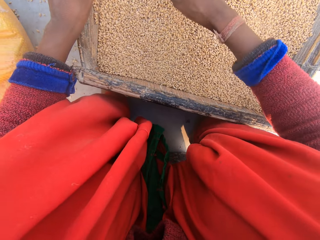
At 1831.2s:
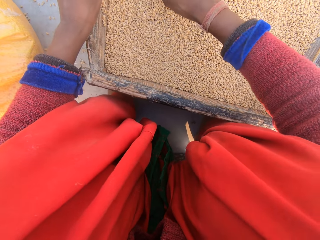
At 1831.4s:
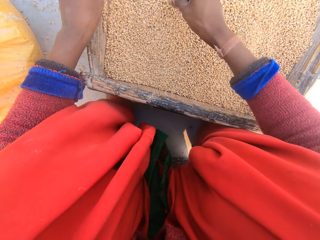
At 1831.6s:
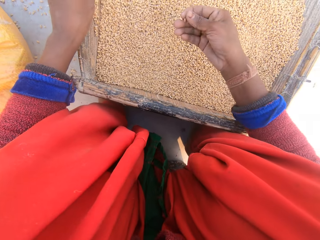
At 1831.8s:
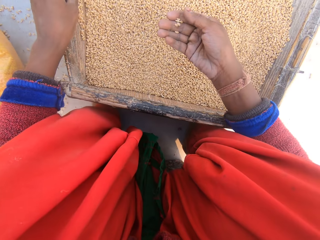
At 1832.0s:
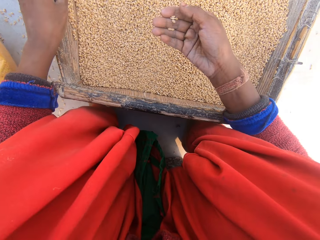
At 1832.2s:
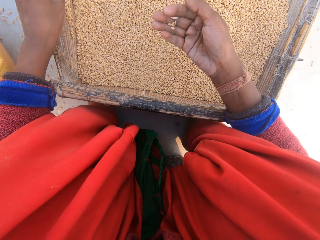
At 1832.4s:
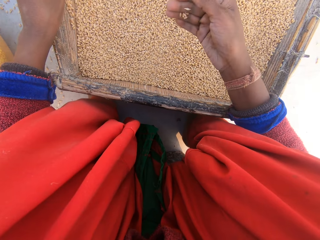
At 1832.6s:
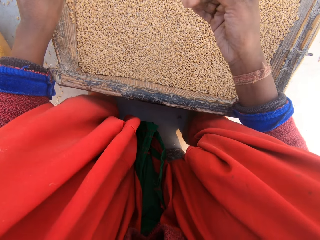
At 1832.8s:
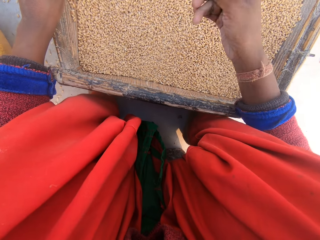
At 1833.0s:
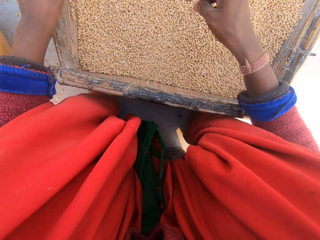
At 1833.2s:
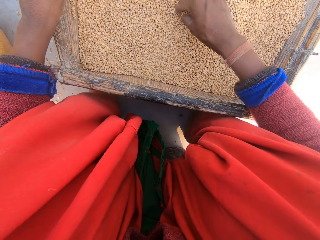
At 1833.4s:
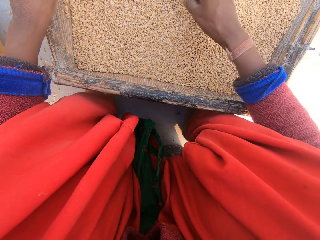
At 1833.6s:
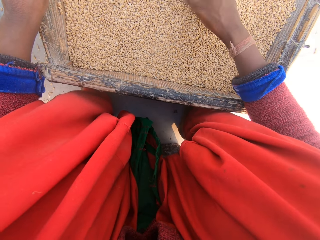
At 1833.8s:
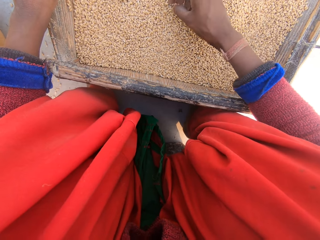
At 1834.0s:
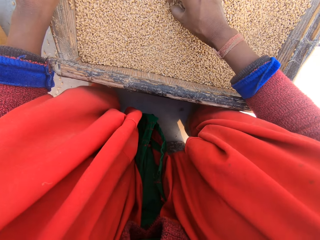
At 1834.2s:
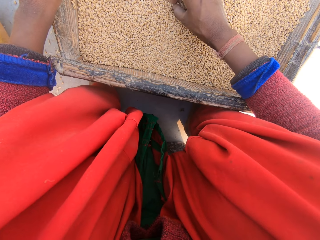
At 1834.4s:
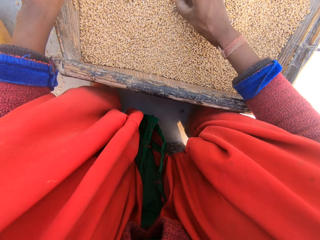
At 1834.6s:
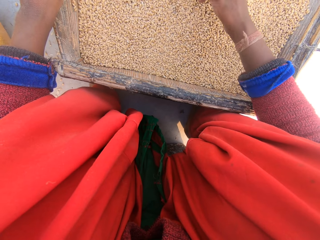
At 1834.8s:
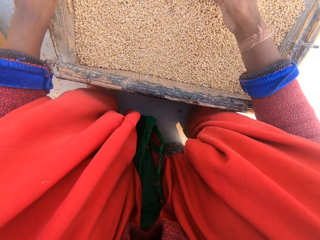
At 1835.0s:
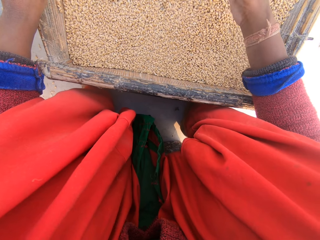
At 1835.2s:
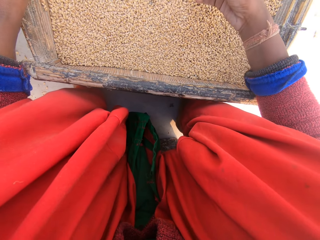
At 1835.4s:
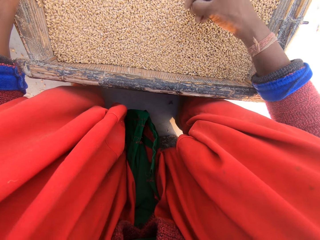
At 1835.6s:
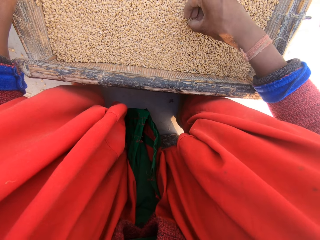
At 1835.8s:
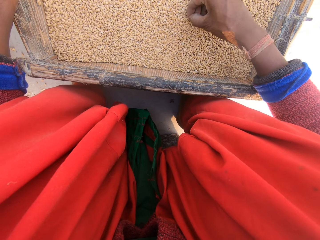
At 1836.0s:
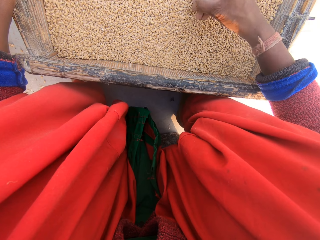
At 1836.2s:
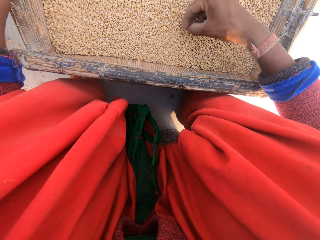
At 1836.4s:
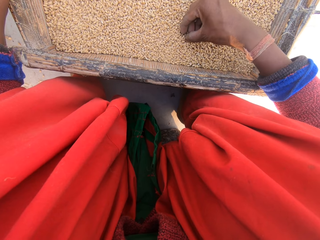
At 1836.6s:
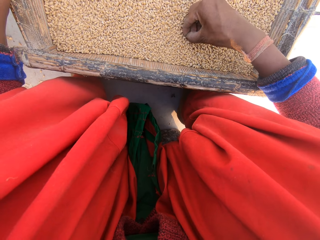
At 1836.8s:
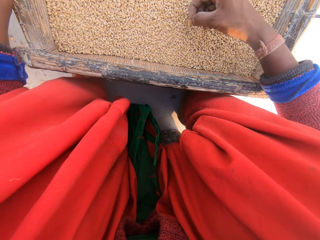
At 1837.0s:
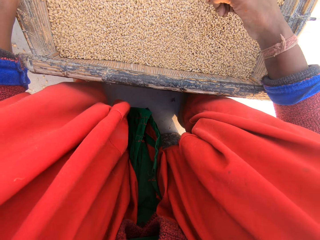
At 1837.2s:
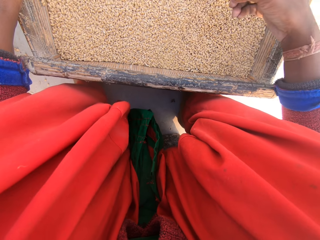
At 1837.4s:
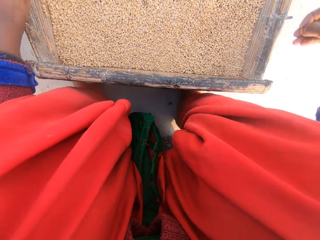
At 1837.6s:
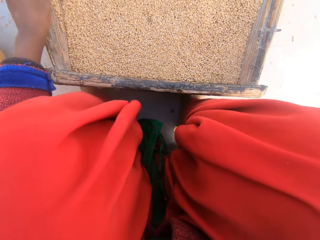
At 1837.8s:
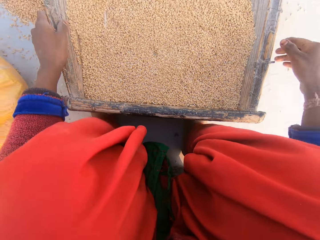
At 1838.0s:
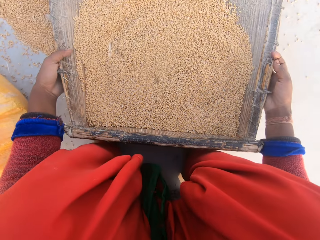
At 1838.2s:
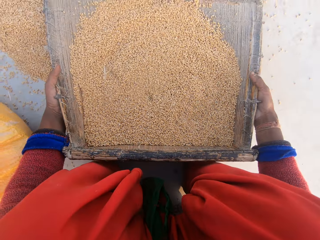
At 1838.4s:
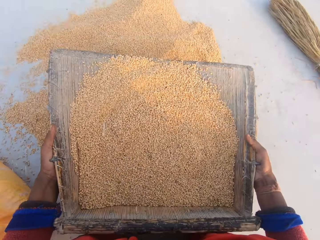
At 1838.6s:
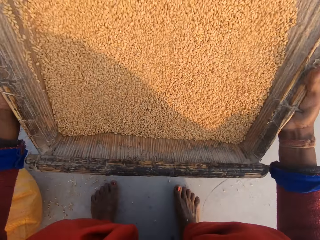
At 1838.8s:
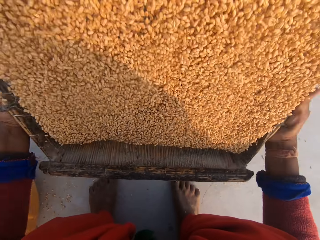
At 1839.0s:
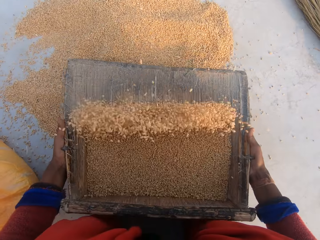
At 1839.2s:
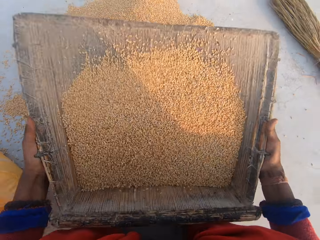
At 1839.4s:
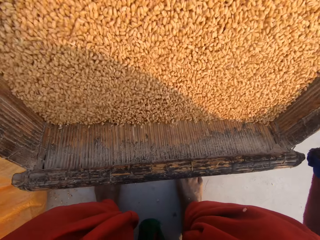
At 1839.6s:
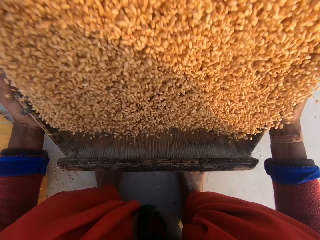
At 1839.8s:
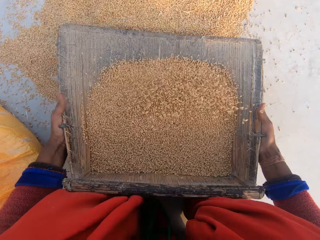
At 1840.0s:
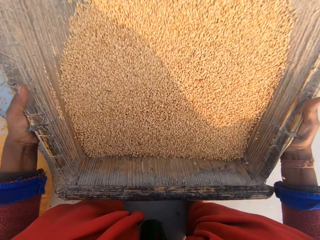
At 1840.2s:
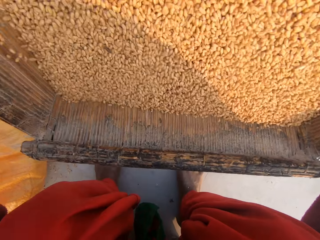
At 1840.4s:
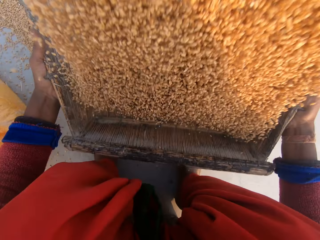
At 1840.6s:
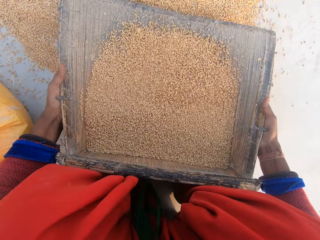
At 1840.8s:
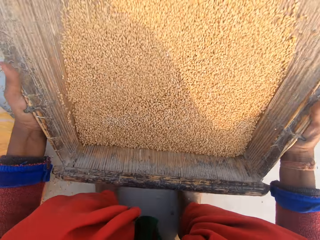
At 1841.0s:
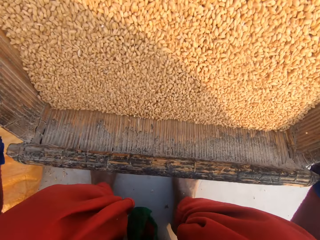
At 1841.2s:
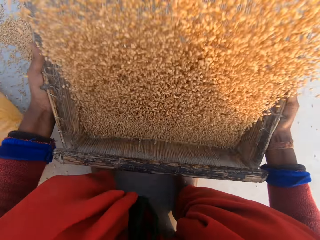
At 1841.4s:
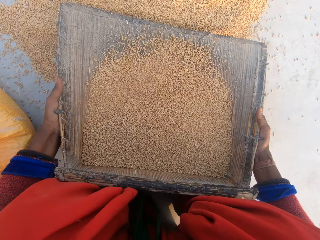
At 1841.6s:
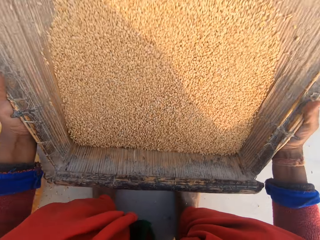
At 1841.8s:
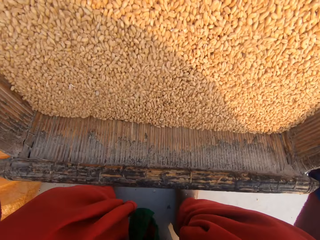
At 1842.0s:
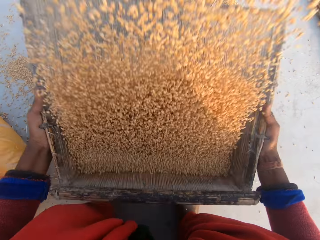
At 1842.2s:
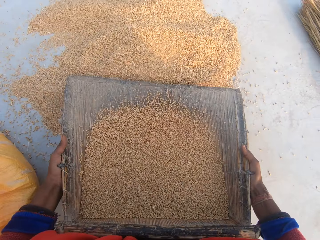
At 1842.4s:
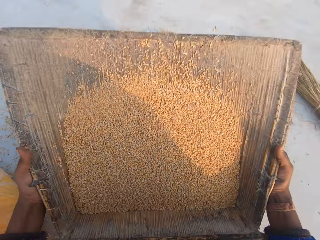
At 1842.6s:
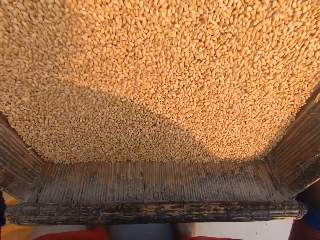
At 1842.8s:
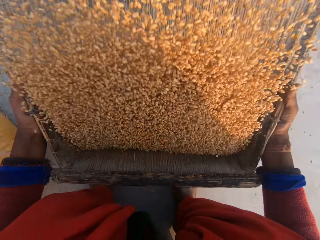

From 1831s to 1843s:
The camera wearer removes dirt from the grains with her right hand. She shakes the sieve with both hands. She removes dirt from the grain.

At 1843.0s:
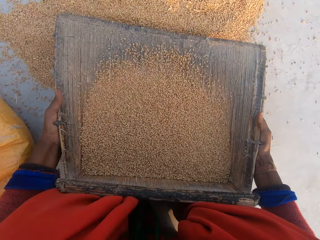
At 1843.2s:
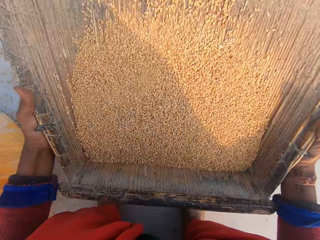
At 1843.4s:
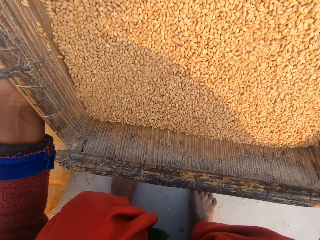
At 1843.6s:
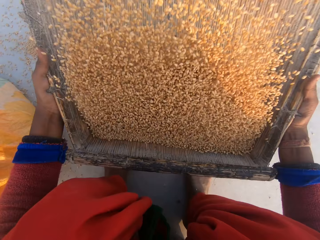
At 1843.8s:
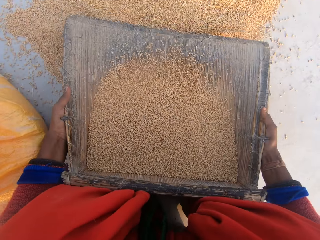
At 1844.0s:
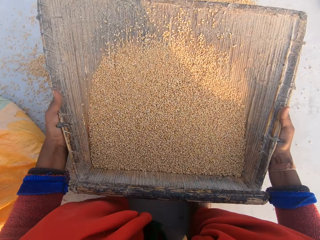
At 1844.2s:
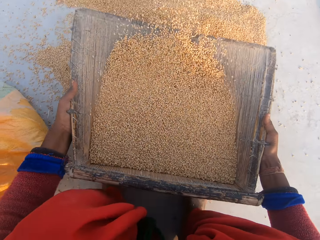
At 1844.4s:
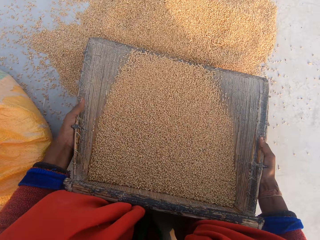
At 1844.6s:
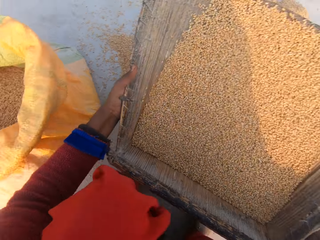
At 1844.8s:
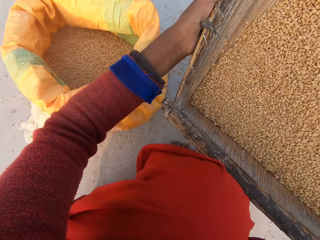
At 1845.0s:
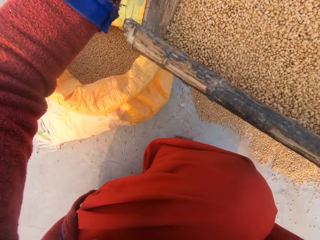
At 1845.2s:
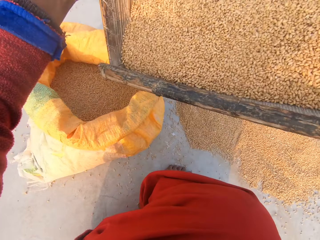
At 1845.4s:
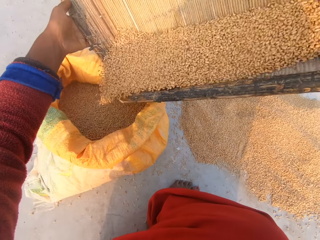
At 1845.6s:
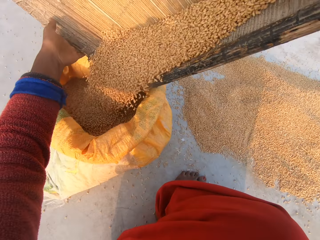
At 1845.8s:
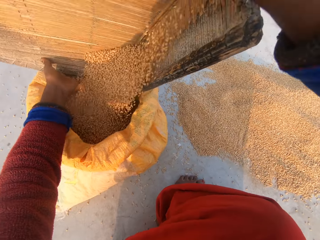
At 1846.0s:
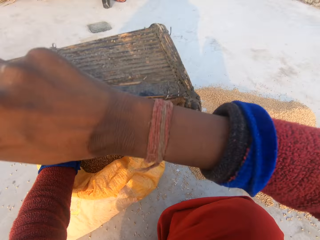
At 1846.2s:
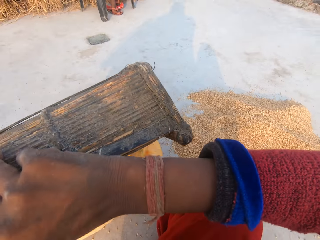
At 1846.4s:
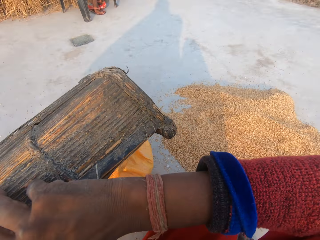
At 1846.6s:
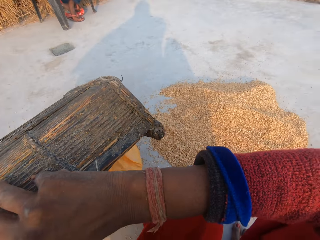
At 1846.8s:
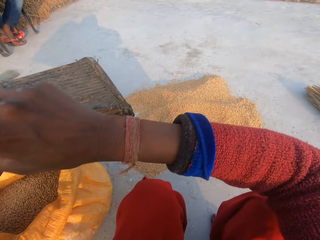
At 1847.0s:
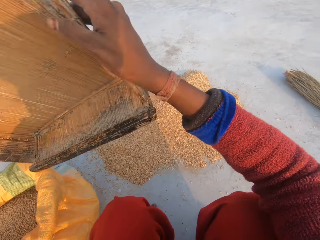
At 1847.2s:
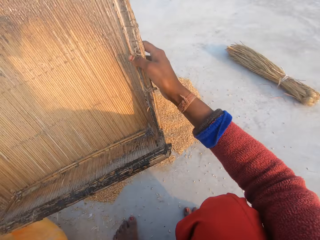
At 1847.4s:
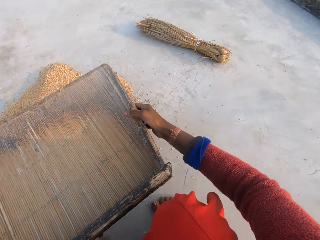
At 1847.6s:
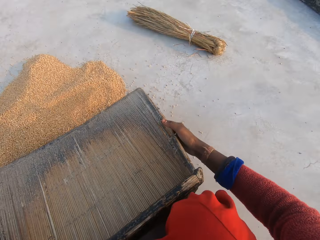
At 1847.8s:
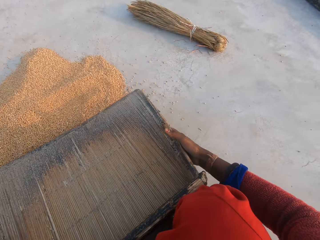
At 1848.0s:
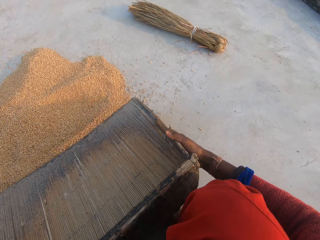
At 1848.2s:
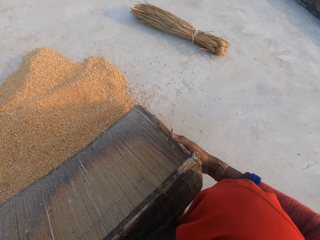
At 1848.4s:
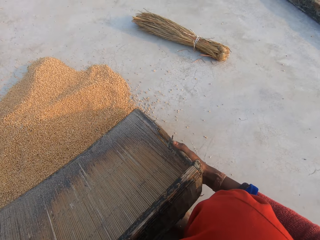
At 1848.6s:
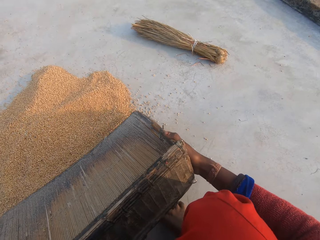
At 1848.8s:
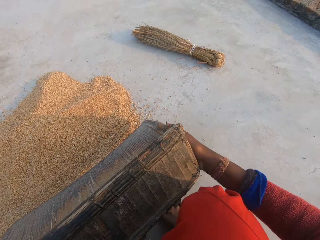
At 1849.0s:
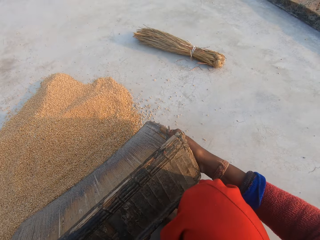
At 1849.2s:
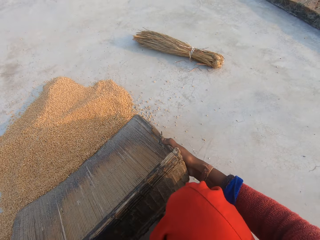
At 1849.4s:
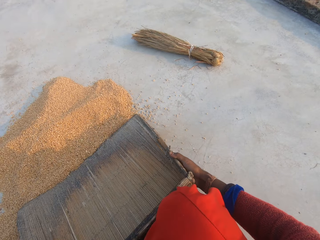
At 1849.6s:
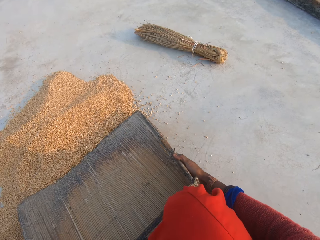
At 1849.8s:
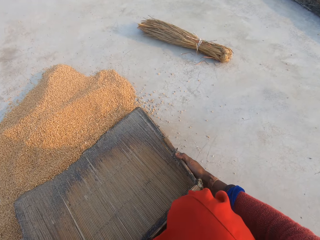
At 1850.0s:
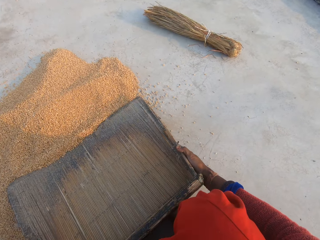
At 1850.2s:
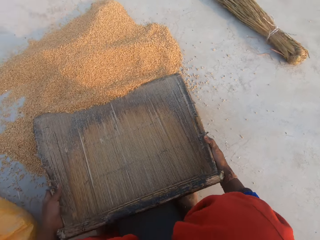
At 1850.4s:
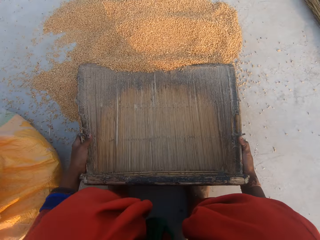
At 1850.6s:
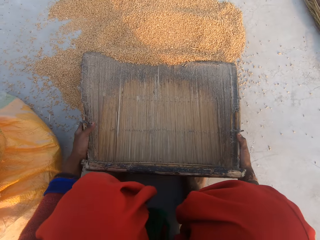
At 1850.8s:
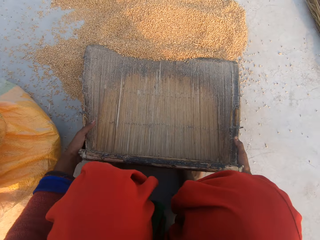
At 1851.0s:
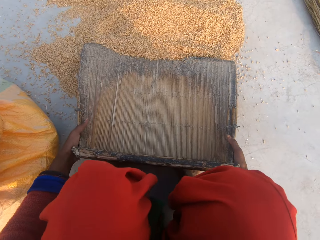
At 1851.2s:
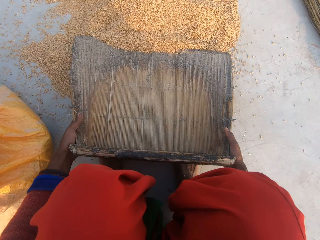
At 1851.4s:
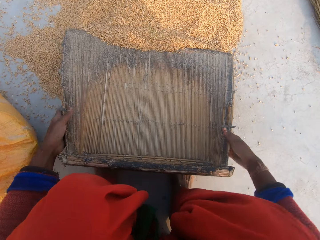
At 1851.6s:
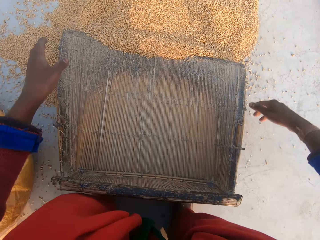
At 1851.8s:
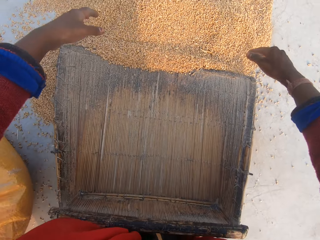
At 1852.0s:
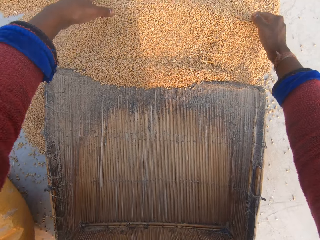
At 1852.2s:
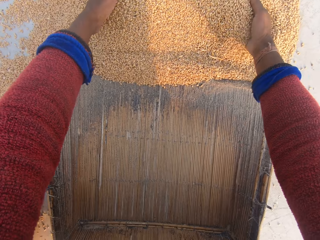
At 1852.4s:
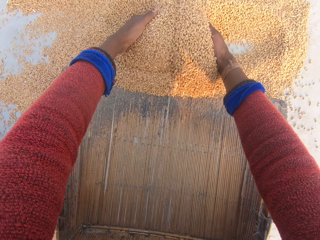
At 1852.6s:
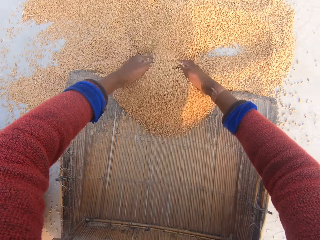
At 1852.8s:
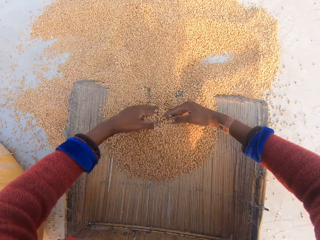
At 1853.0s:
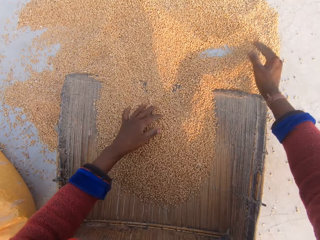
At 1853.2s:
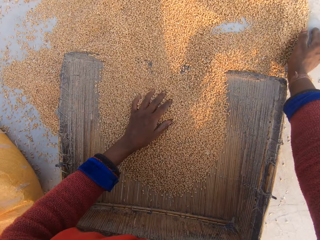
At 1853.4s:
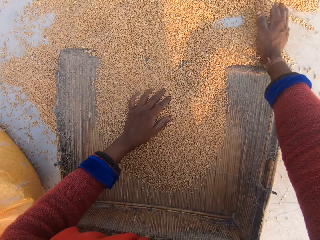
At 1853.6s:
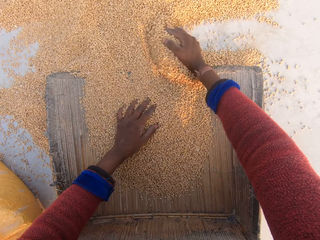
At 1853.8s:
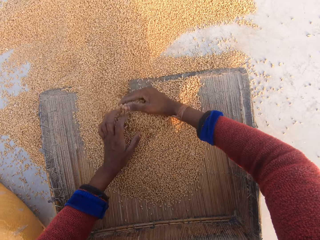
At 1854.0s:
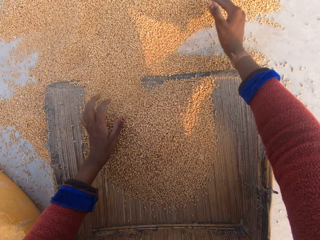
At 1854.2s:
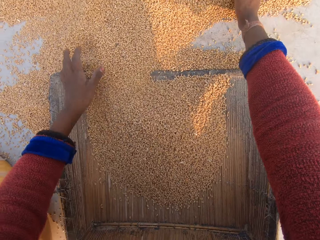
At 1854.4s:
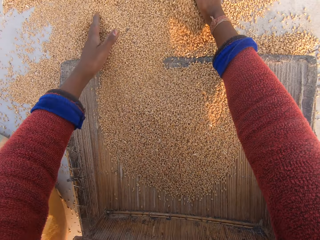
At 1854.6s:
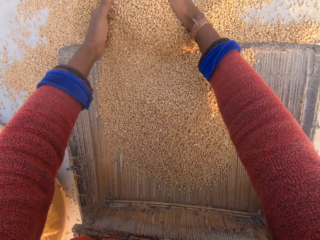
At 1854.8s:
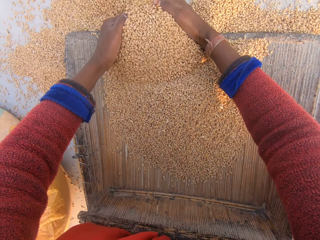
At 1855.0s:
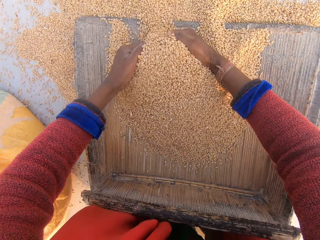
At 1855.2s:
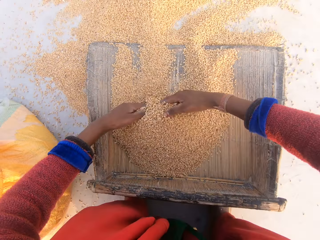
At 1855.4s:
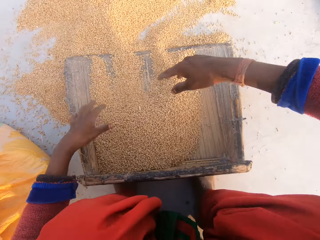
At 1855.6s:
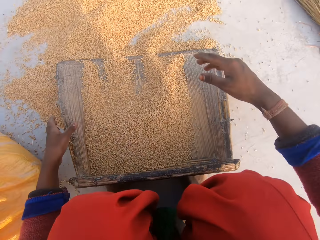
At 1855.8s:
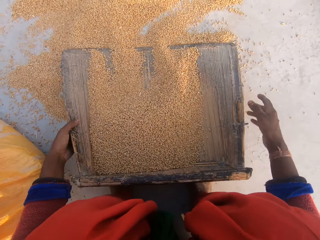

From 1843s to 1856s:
The camera wearer pours the grain in the sieve in the grain sack. They drop the sieve or grain cleaner on the floor. They put the grain on the grain cleaner. They pack the grain on the flour with both hands.
